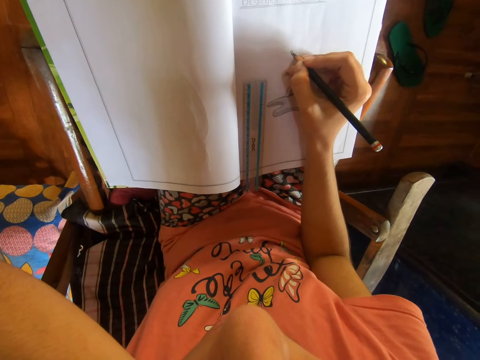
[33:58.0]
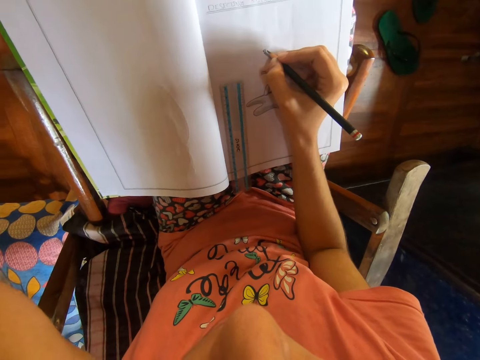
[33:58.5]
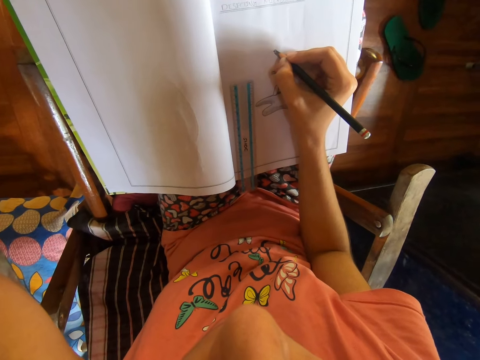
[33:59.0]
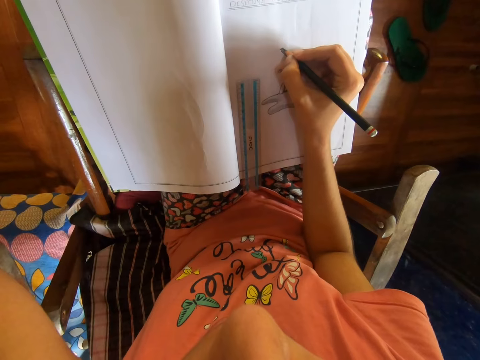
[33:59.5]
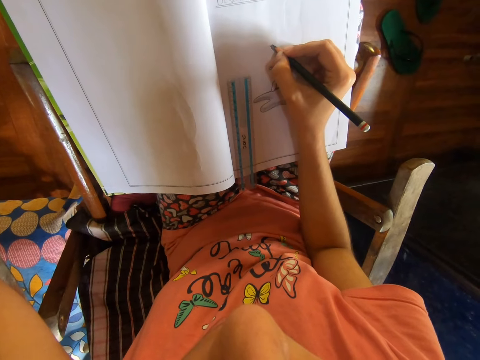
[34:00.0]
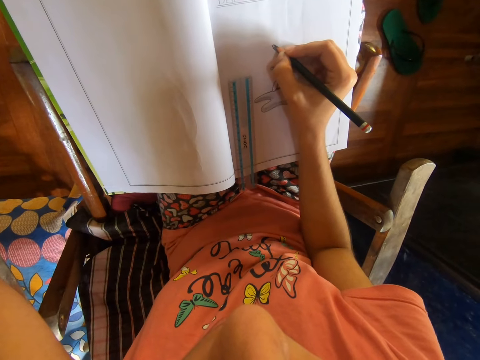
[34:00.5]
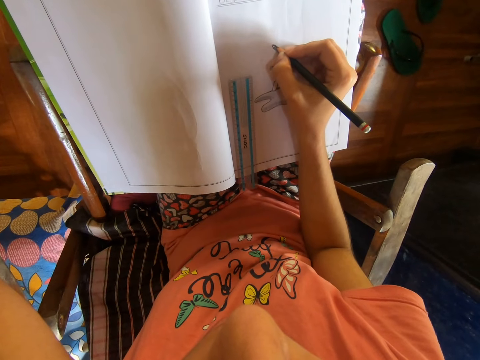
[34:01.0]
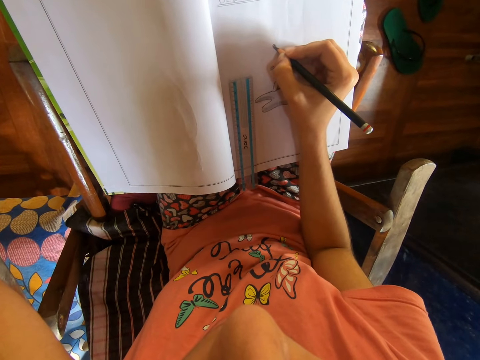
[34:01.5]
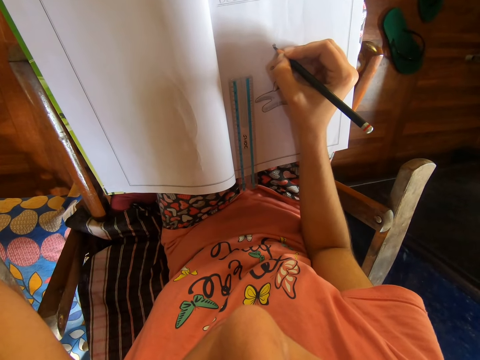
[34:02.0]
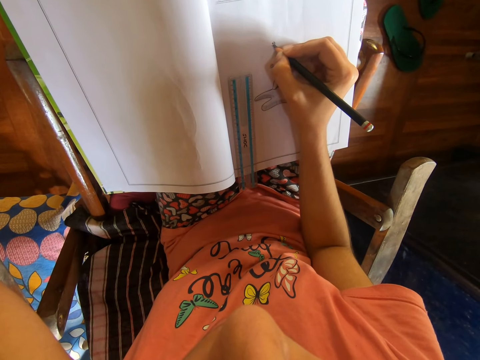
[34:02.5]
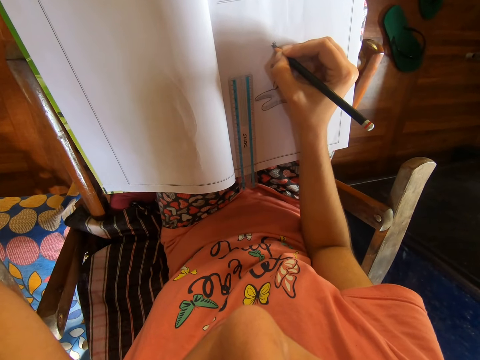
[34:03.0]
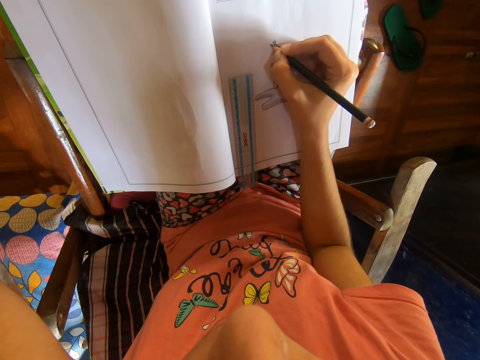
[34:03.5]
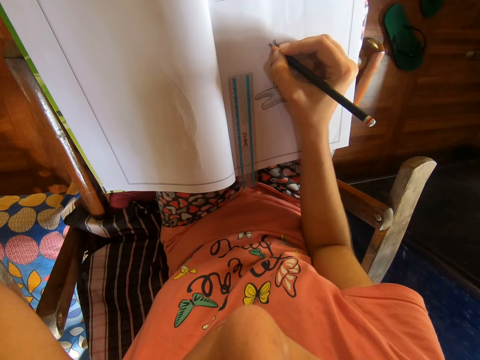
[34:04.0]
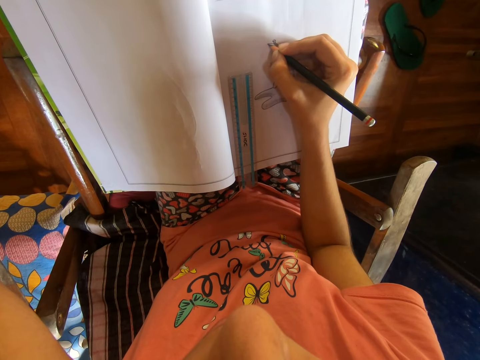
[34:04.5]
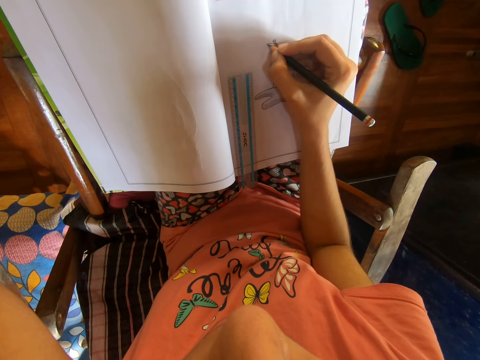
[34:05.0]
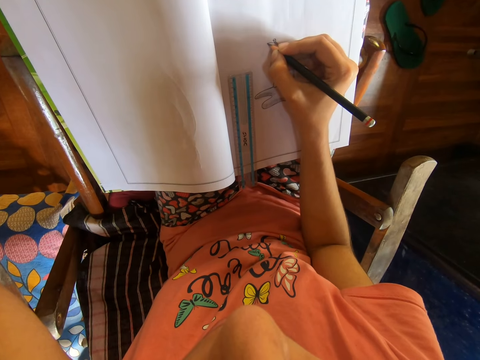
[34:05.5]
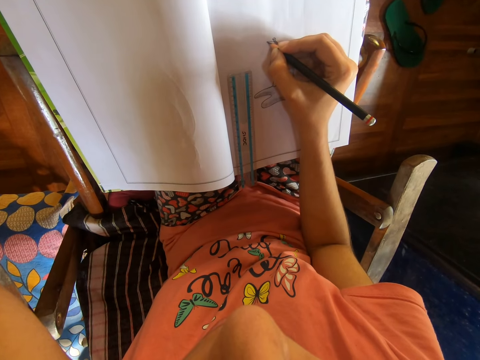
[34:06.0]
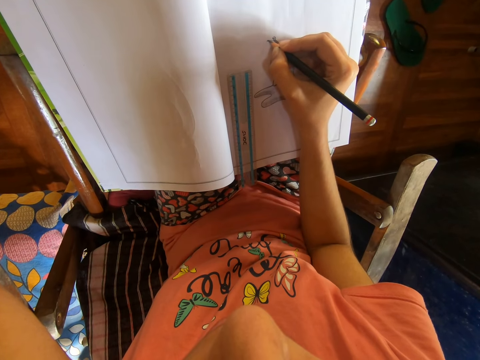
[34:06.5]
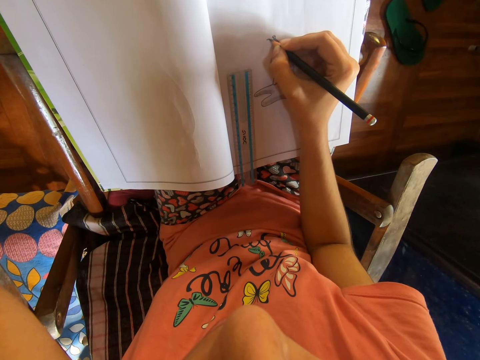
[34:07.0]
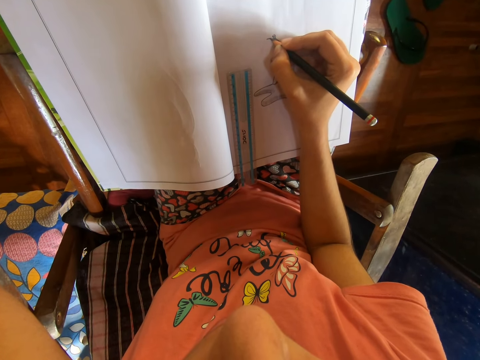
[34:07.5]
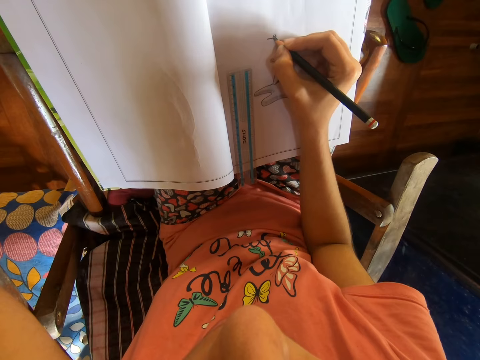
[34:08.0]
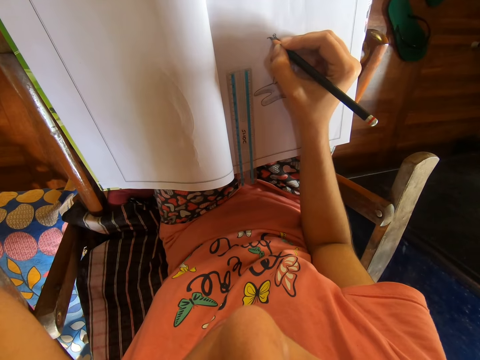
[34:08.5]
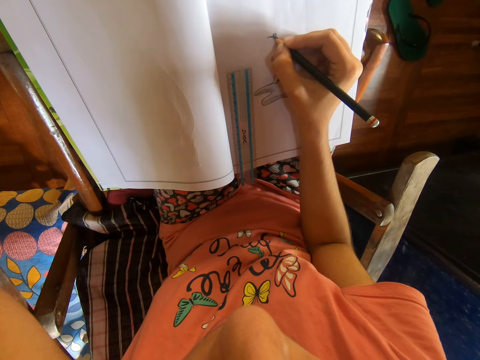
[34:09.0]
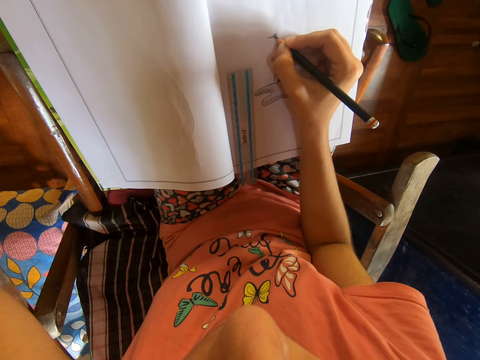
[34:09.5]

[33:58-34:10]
The camera wearer looks around. They draw on the book with a pencil. They draw on the book with the pencil again.

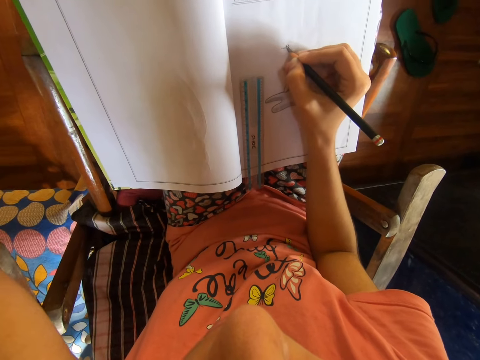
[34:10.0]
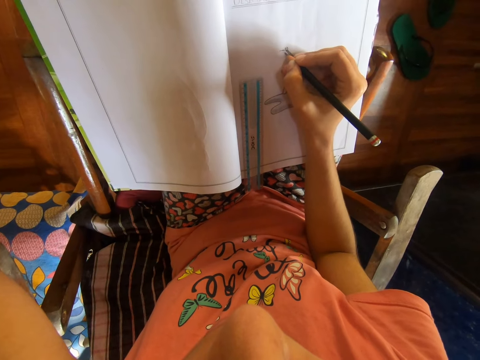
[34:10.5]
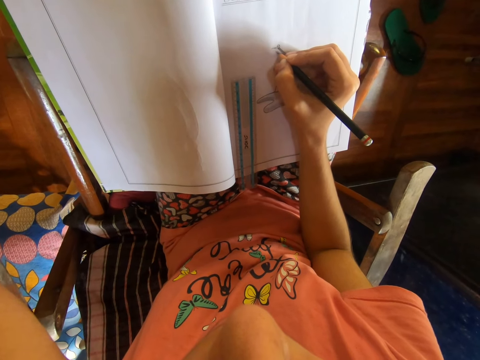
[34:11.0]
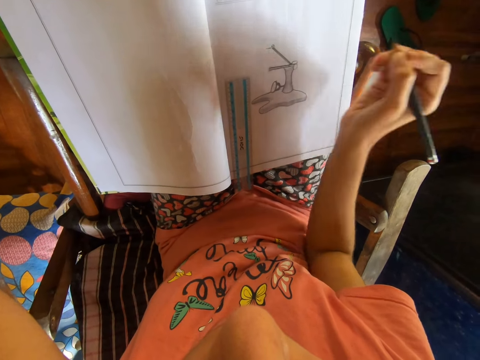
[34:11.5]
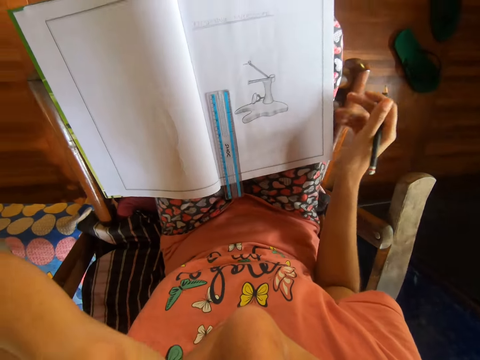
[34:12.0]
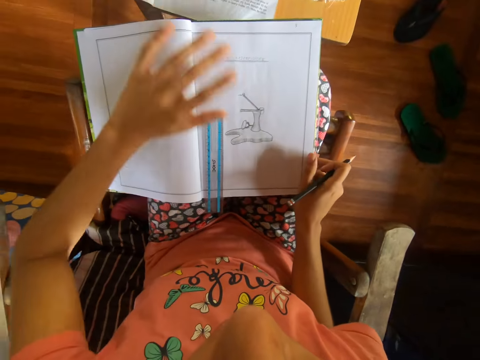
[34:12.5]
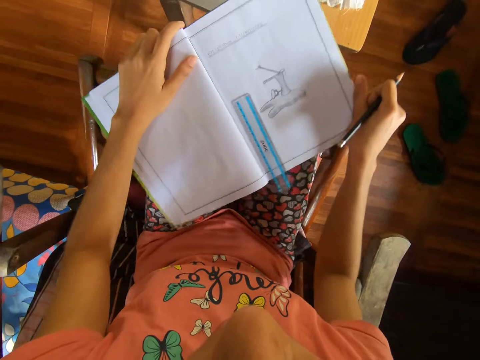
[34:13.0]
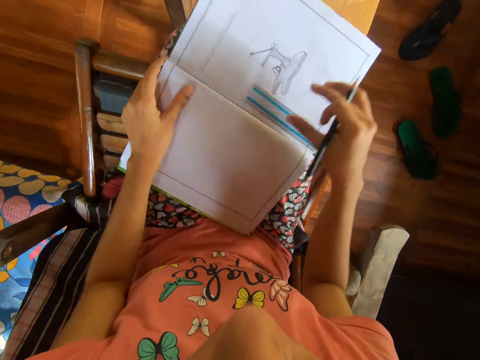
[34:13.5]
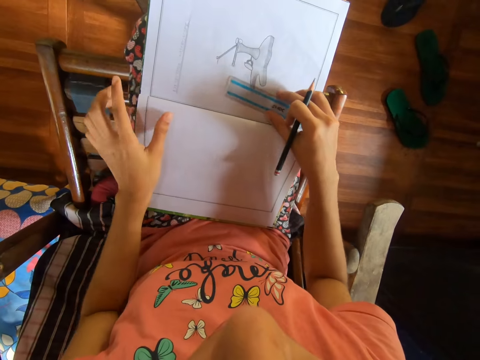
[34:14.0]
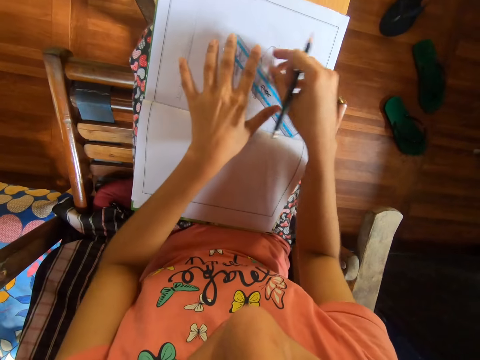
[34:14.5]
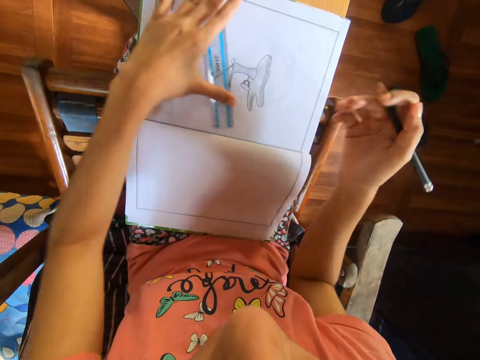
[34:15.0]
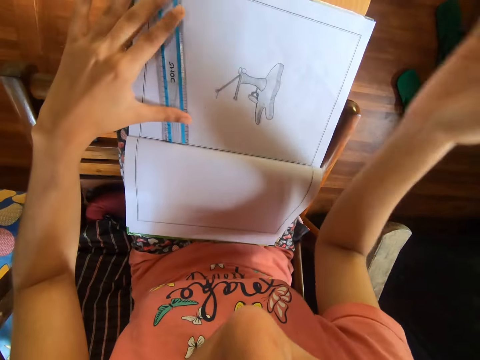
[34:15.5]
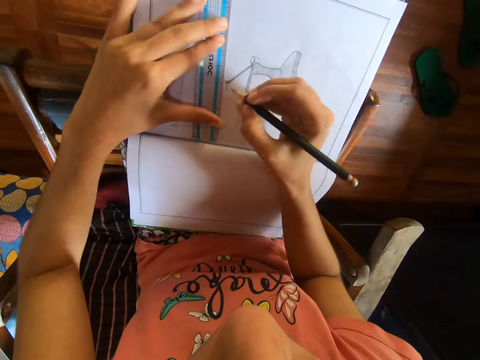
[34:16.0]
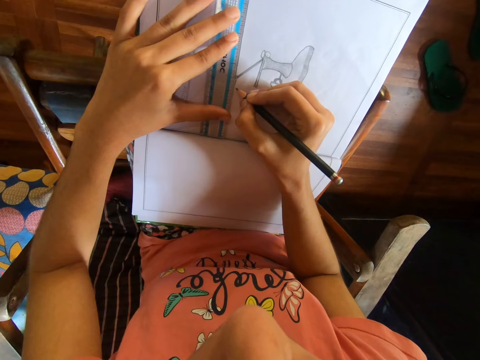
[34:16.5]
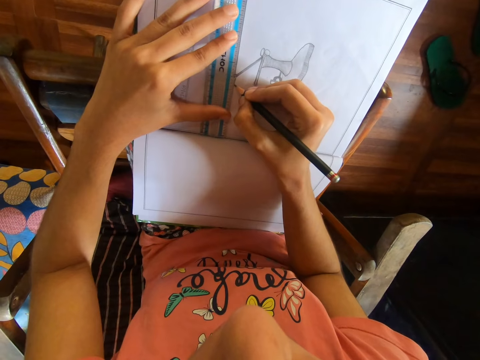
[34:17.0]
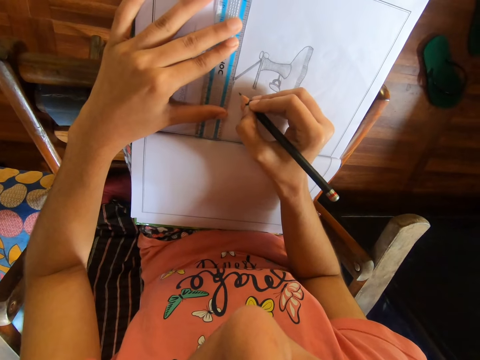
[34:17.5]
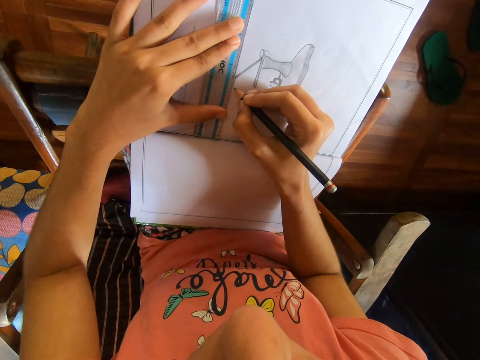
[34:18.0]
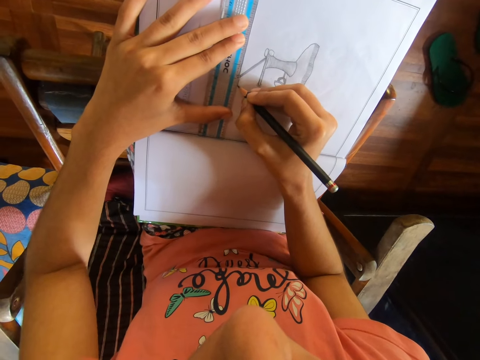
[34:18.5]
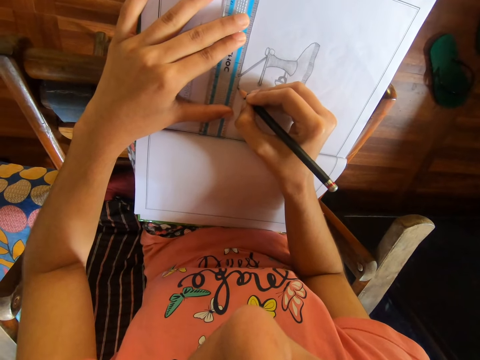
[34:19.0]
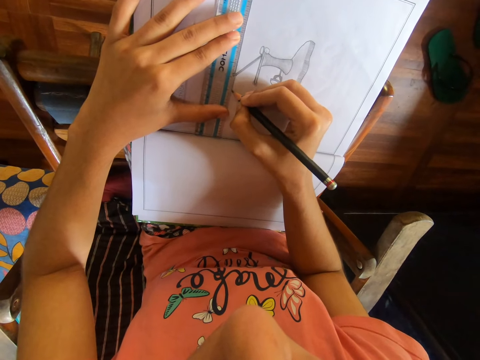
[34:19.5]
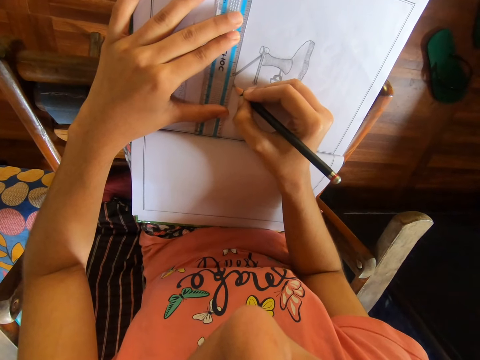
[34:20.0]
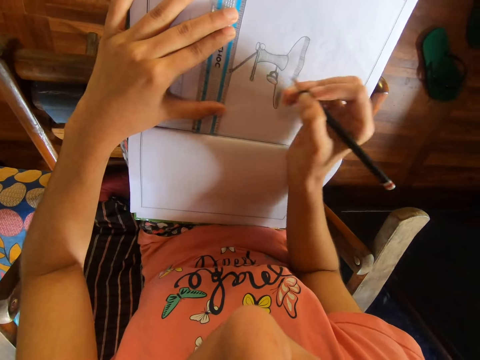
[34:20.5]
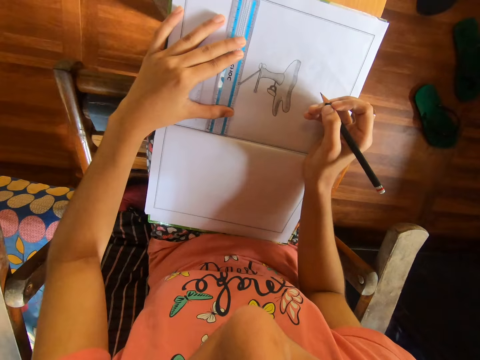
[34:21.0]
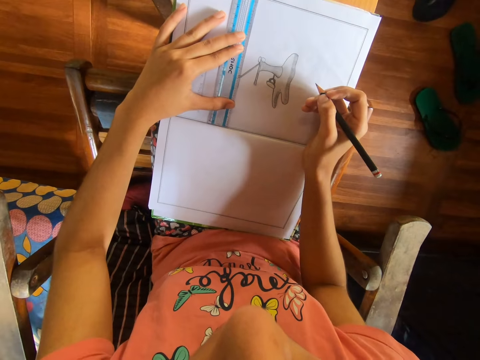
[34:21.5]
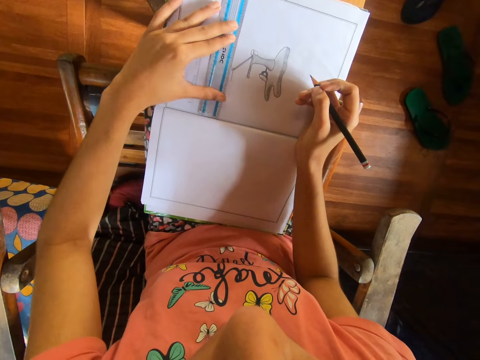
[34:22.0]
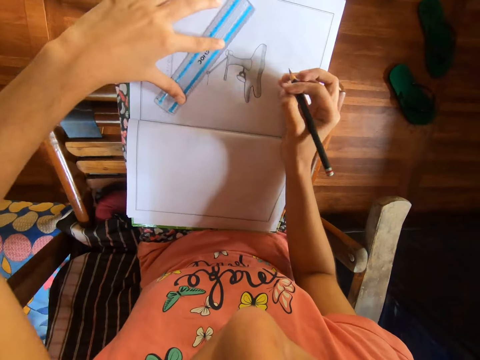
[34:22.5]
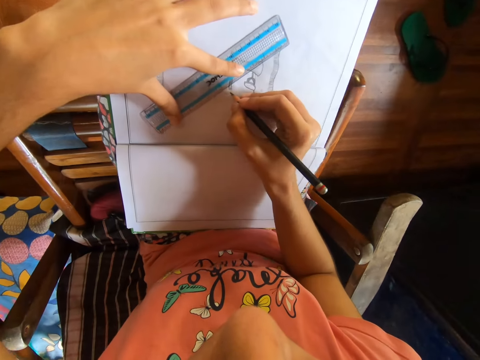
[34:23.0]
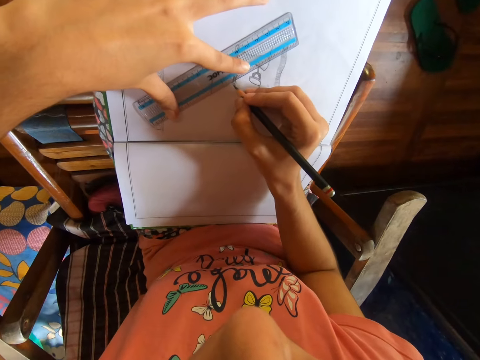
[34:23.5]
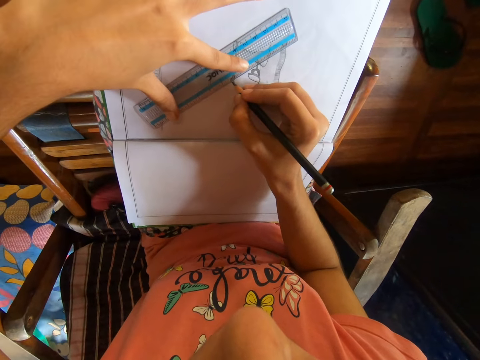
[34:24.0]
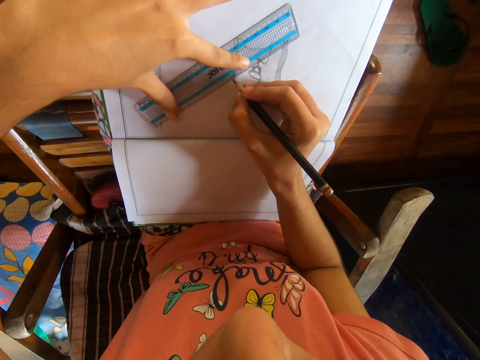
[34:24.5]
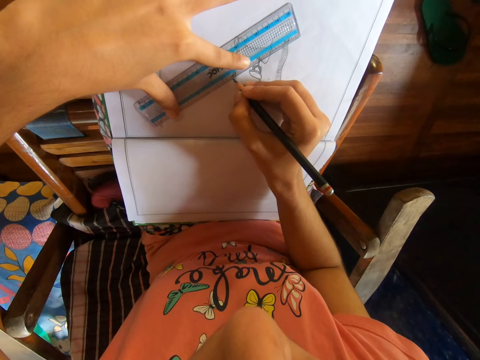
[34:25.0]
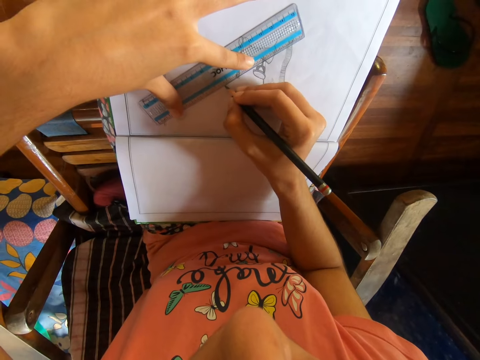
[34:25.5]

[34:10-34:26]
The camera wearer draws on the book with a pencil. She adjusts the drawing book on the table with both hands. She adjusts the meter rule on the drawing book on the table with her right hand. She adjusts the meter rule on the drawing book on the table with her left hand. She dusts the drawing book on the table with her right hand. She draws on the drawing book on the table with the pencil in her right hand and the meter rule in her left hand. She adjusts the meter rule on the drawing book on the table with her left hand. She turns the ruler. She draws on the drawing book on the table with the pencil in her right hand and the meter rule in her left hand.
